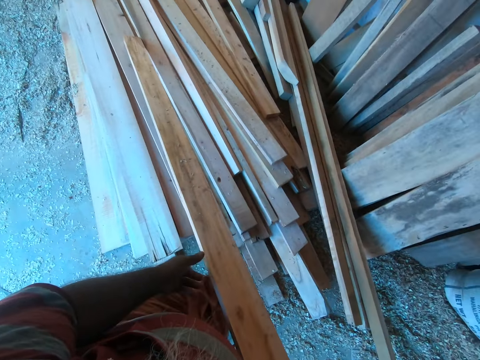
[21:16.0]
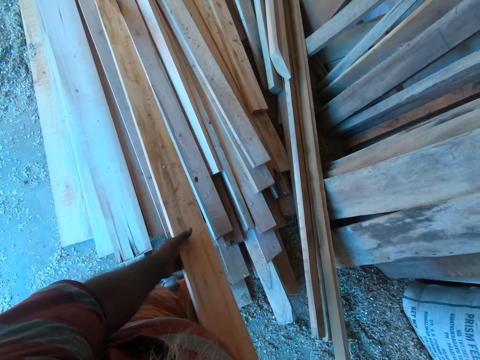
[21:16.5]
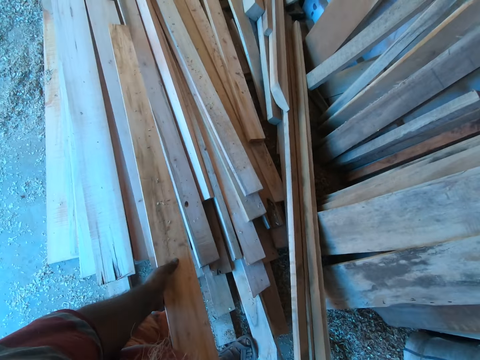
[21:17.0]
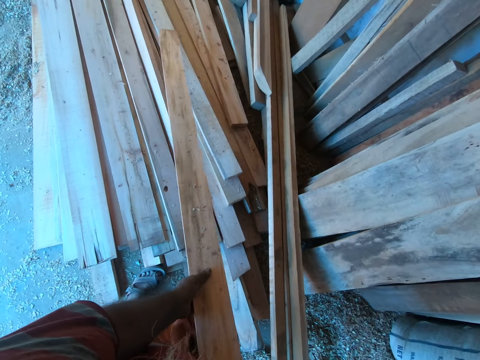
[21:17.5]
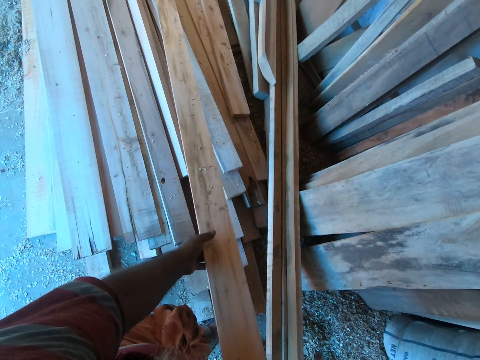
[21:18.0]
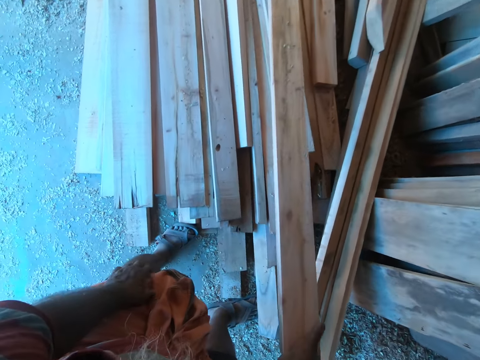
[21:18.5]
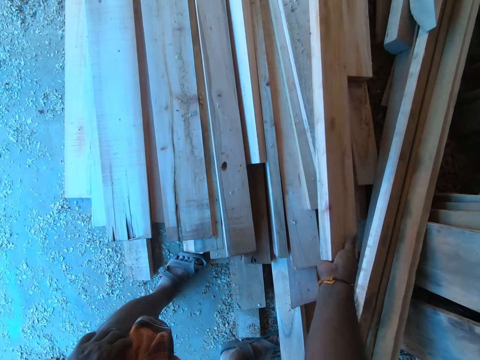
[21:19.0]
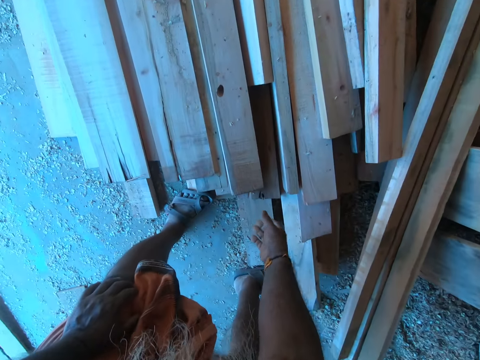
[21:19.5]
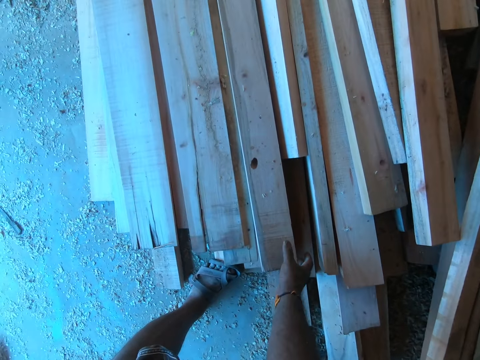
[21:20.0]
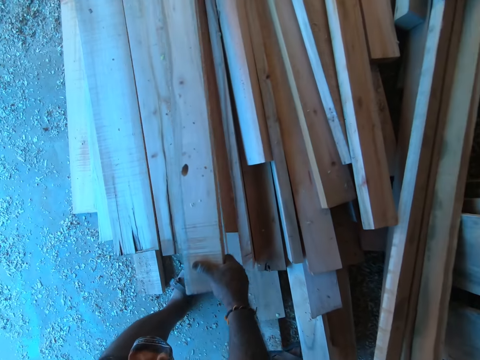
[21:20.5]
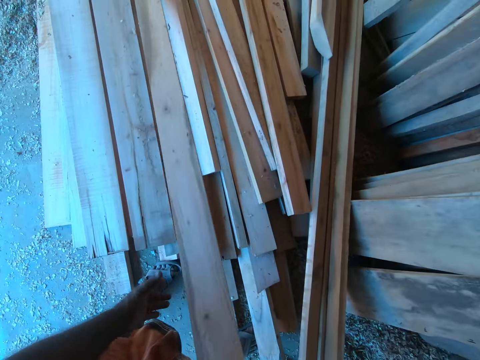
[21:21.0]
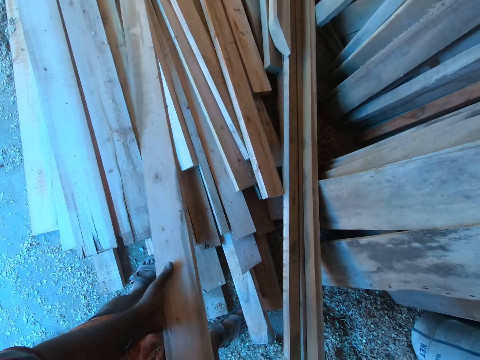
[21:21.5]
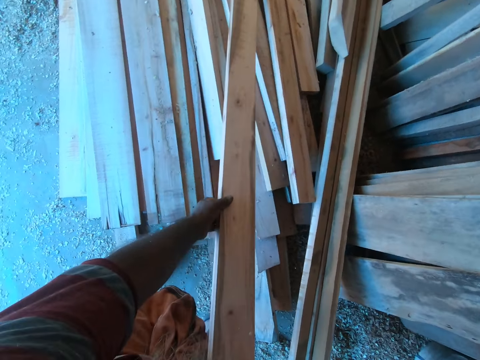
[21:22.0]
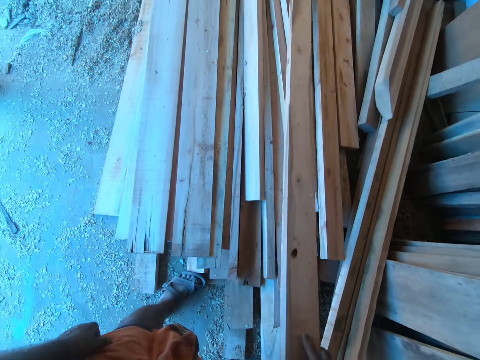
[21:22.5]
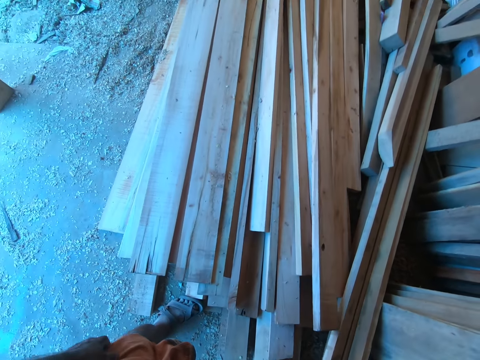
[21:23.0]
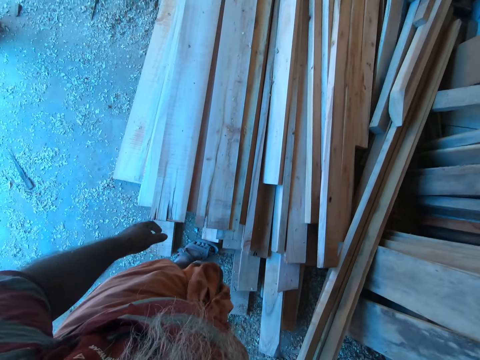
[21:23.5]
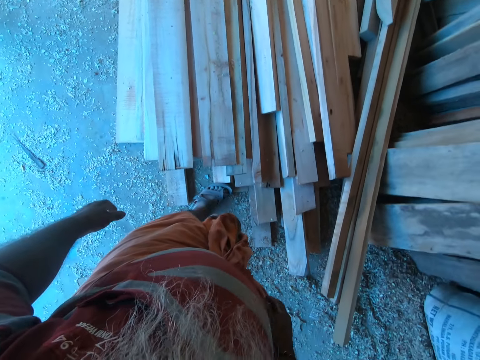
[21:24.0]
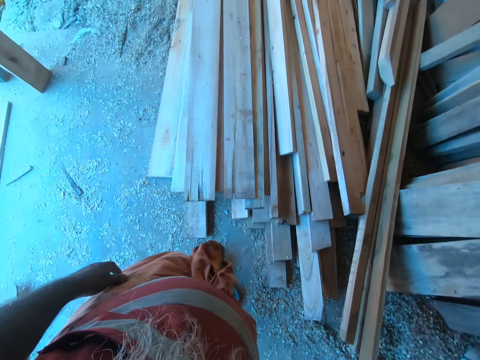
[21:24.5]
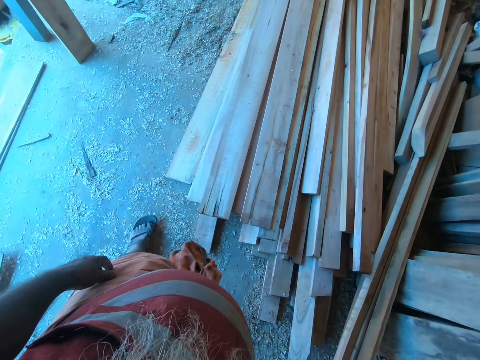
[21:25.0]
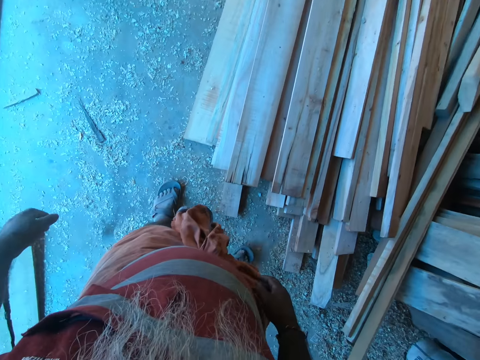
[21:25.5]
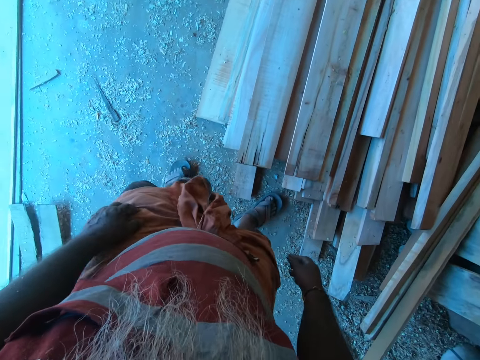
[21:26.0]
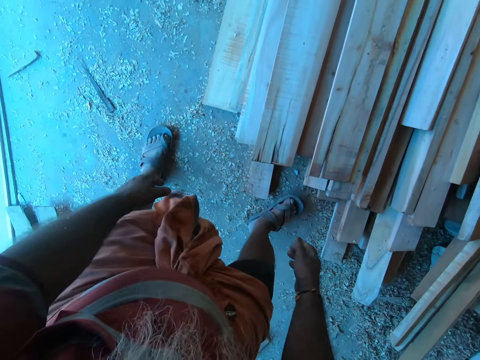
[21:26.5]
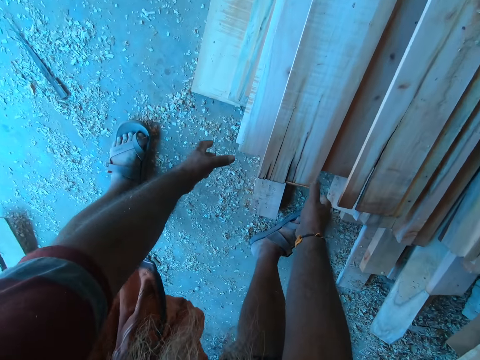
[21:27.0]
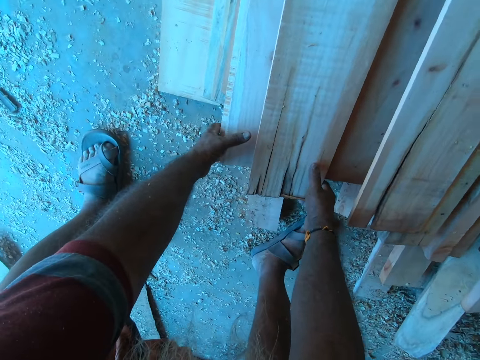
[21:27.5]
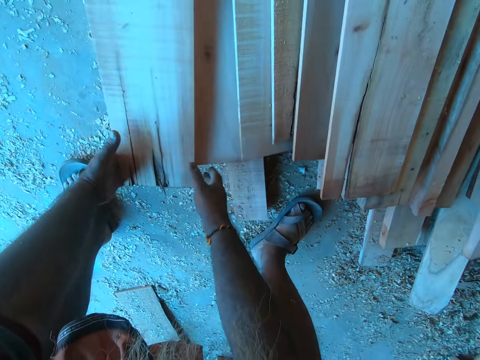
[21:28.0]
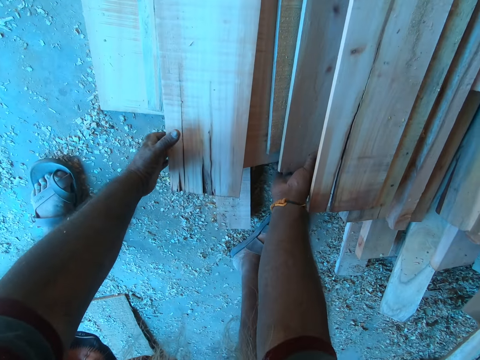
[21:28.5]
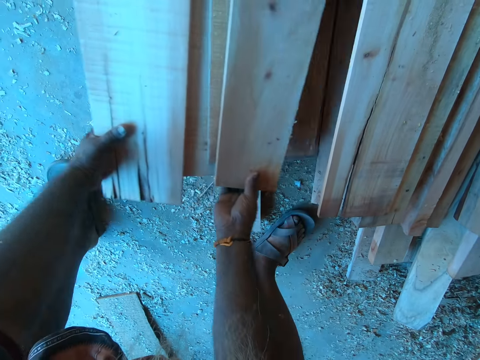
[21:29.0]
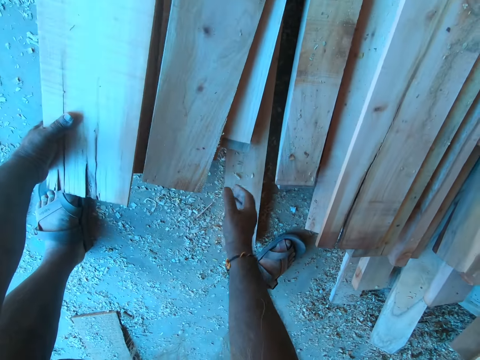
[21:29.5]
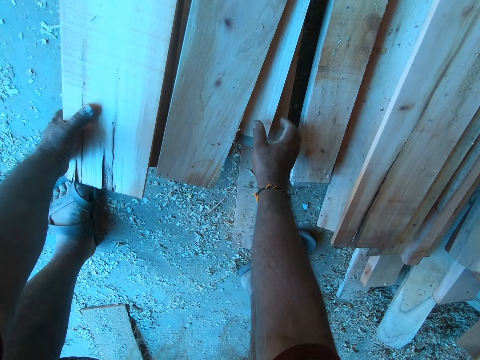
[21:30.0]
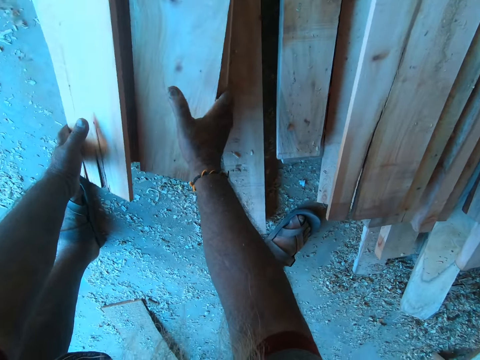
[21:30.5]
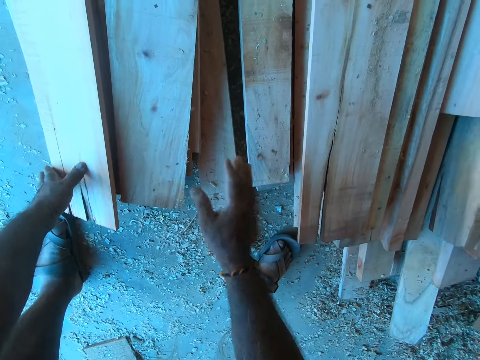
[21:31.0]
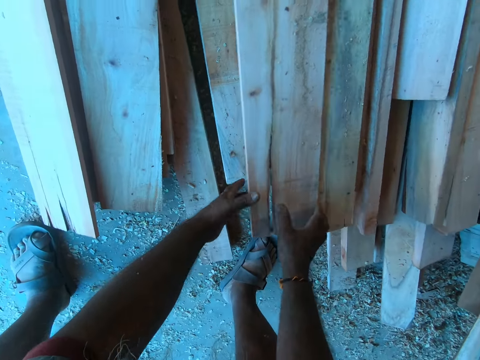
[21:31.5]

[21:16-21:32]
The camera wearer lifts the plank from the pile of planks on the floor with his hands. He drops the plank on the pile of planks on the floor with his hands. He lifts a plank on the pile of planks on the floor with his right hand. He holds the plank with his left hand. He lifts the plank from the pile of planks on the floor with his hands. He drops the plank on the pile of planks on the floor with his hands. He adjusts planks from the pile of planks on the floor with his hands. He touches pieces of wood.

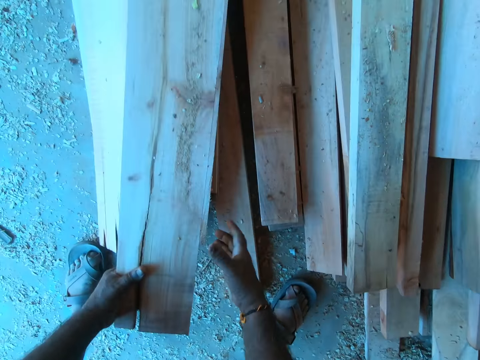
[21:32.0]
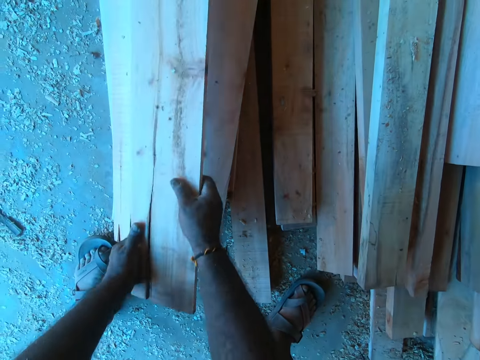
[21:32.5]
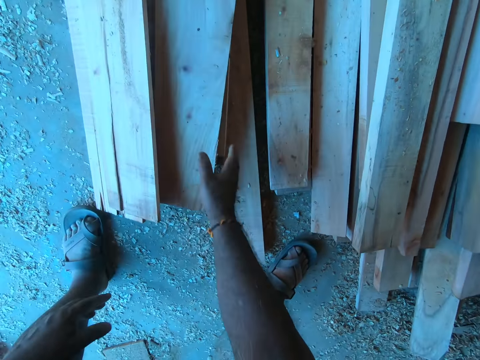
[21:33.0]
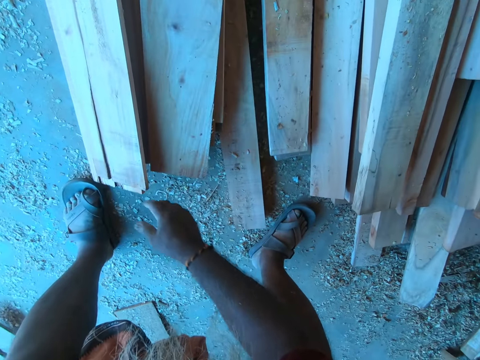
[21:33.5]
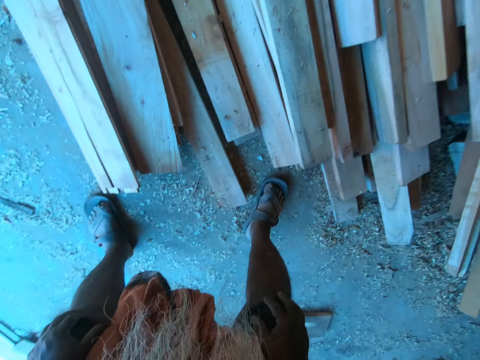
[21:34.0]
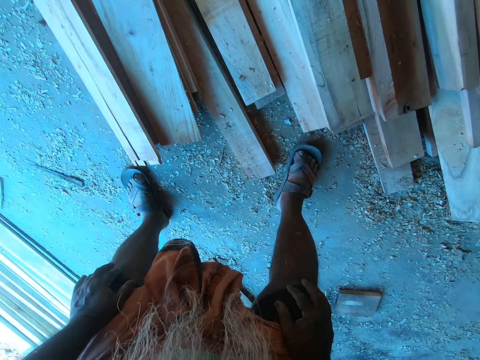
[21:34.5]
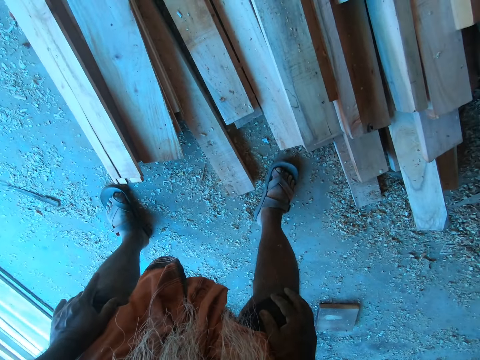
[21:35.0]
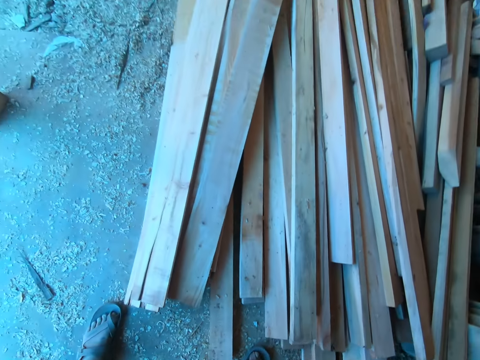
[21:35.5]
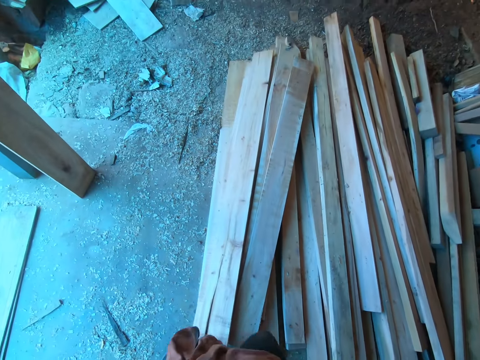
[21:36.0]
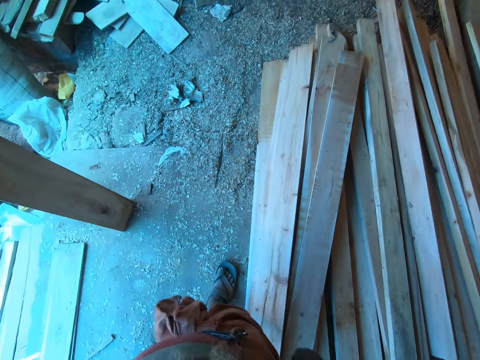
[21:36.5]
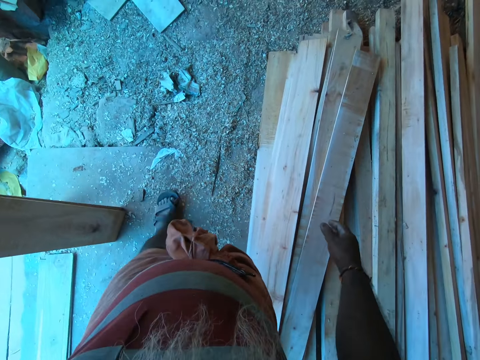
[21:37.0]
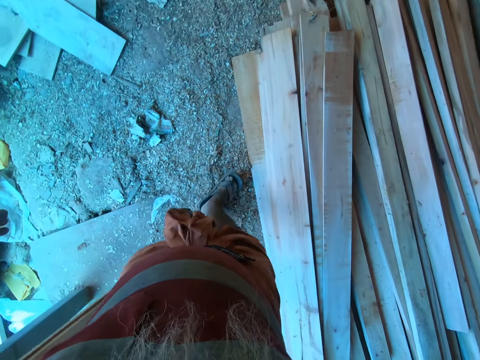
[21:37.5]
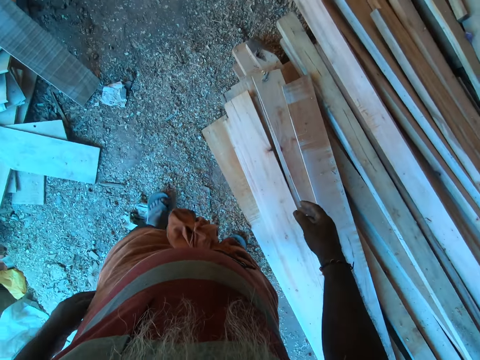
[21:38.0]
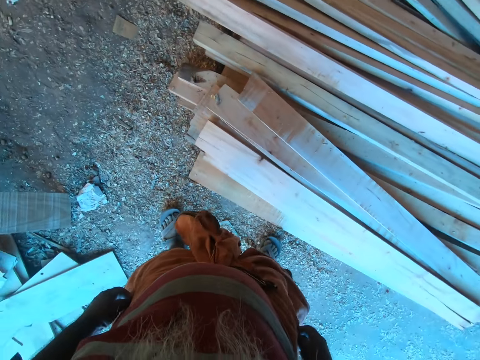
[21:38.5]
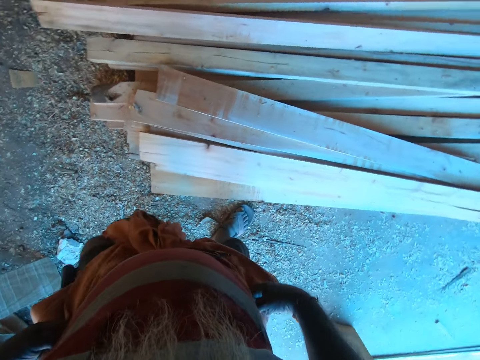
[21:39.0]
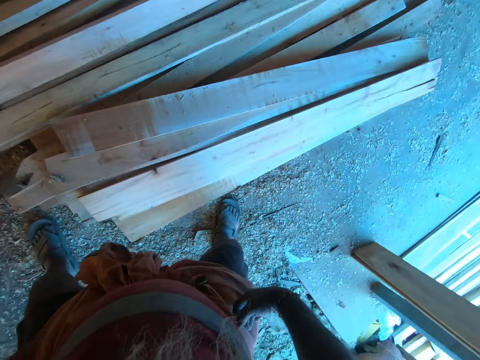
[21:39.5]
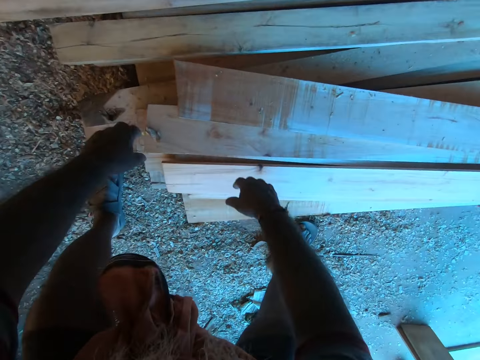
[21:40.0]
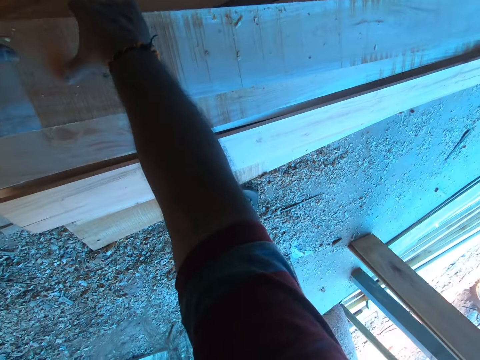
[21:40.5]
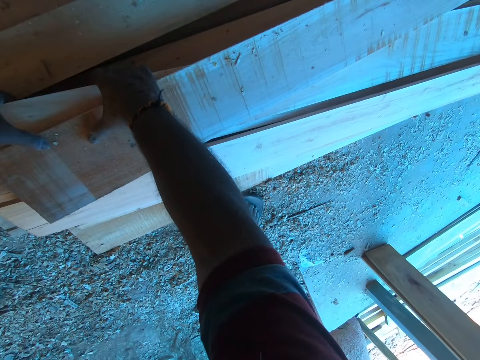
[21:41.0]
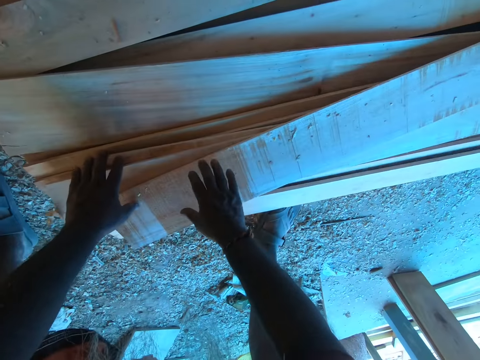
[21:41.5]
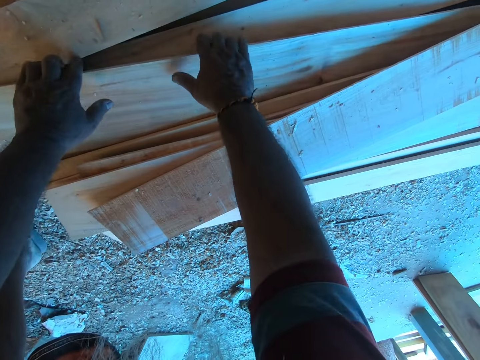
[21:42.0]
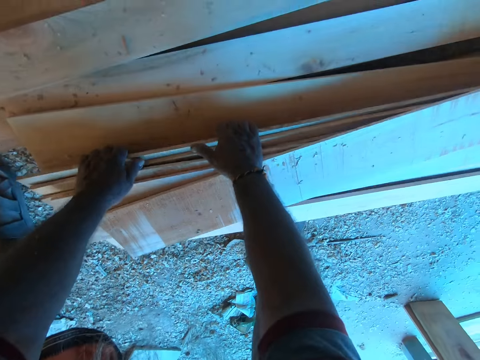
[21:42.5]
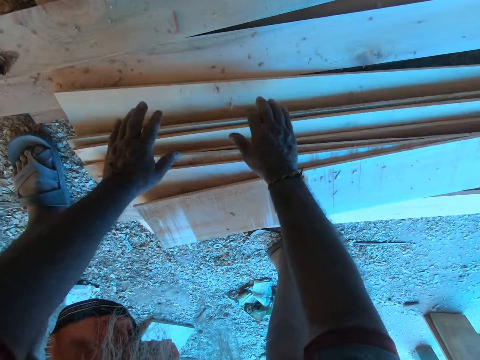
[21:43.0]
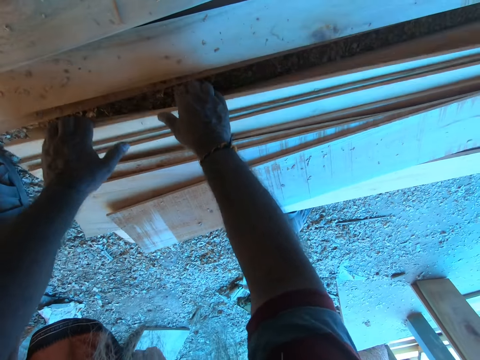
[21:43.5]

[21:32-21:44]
The camera wearer stares at the pieces of wood. He walks. He adjusts planks from the pile of planks on the floor with his hands. He touches the pieces of wood.
